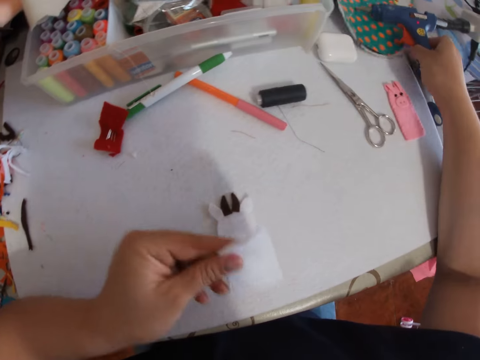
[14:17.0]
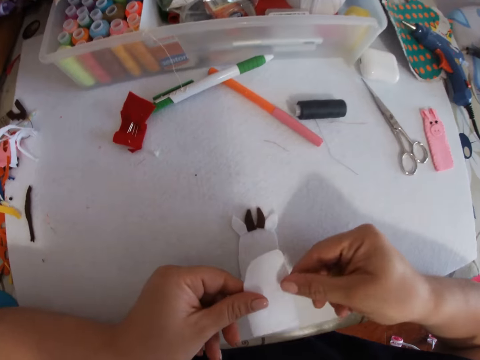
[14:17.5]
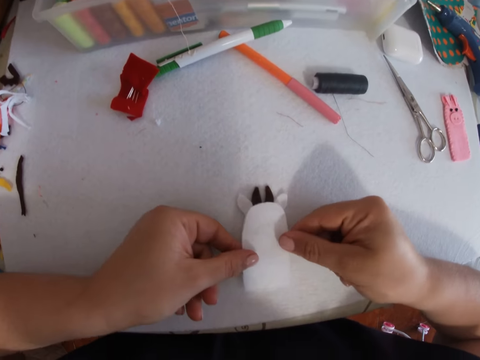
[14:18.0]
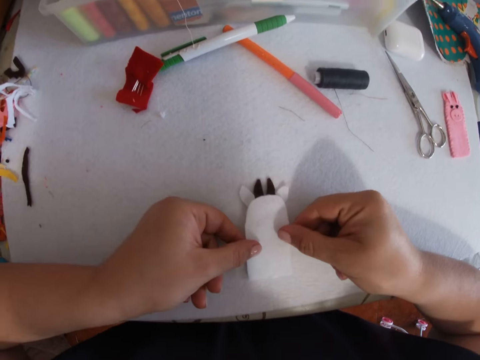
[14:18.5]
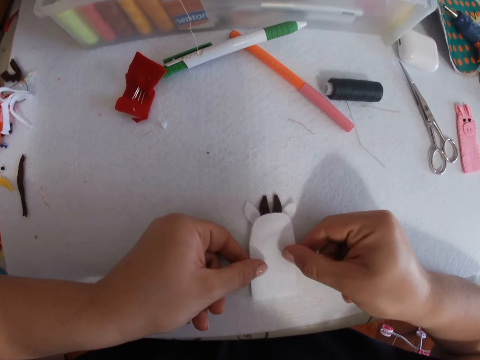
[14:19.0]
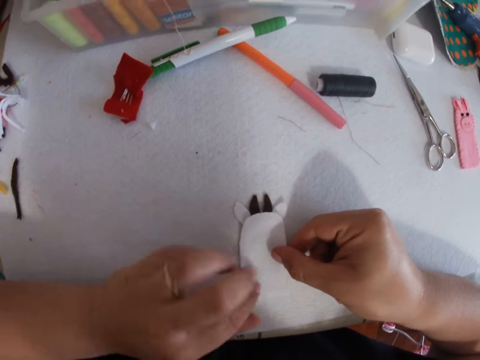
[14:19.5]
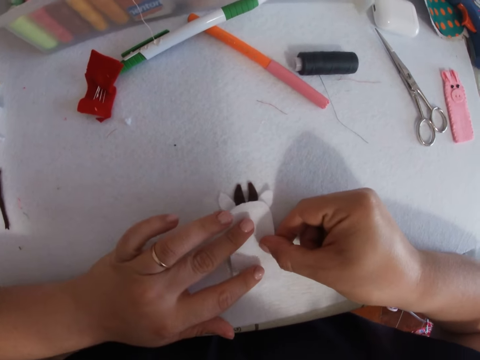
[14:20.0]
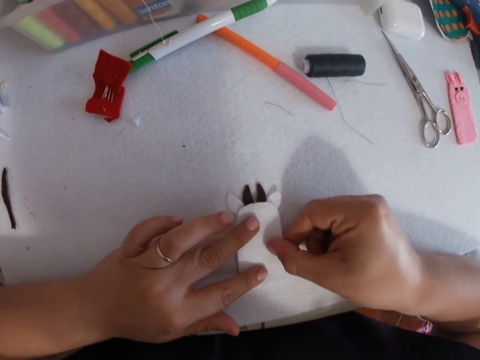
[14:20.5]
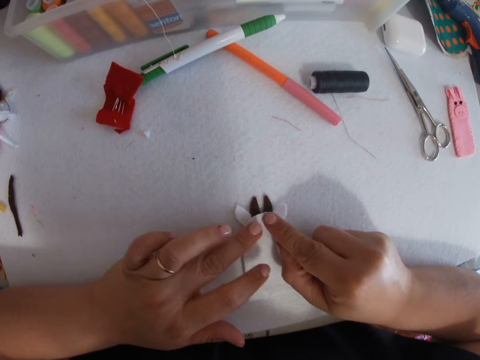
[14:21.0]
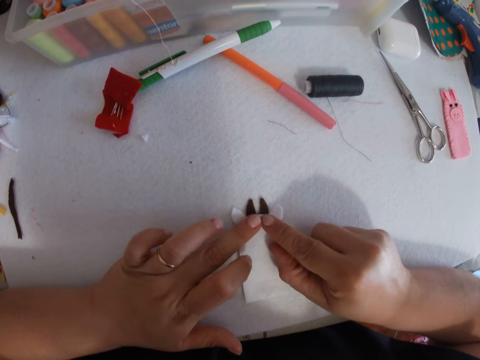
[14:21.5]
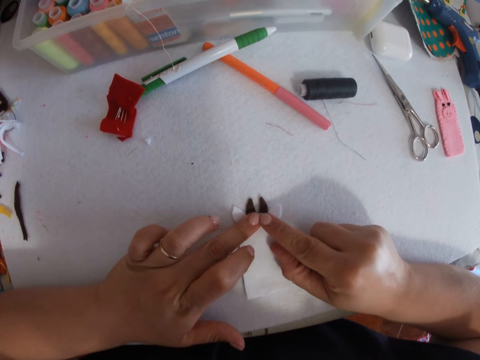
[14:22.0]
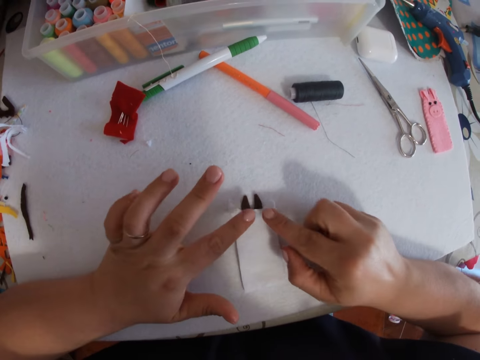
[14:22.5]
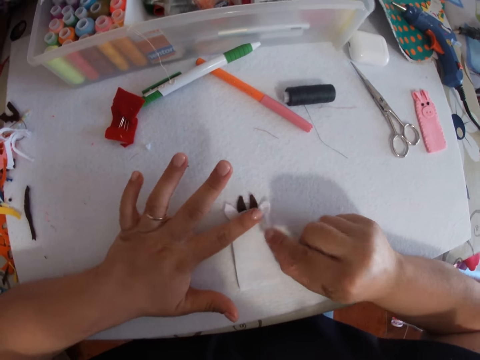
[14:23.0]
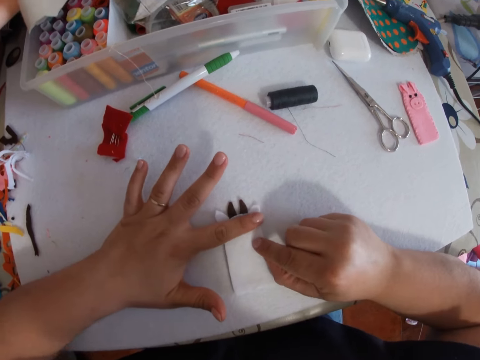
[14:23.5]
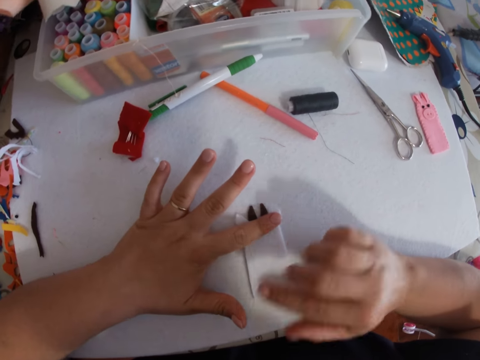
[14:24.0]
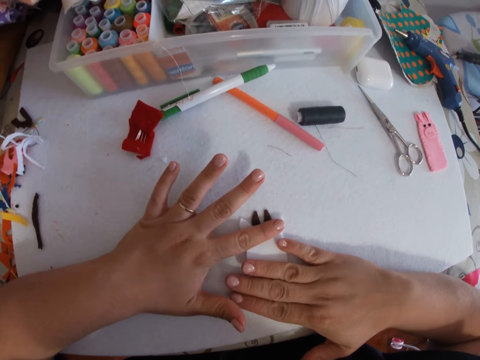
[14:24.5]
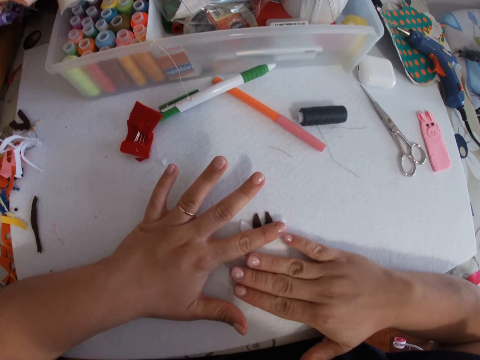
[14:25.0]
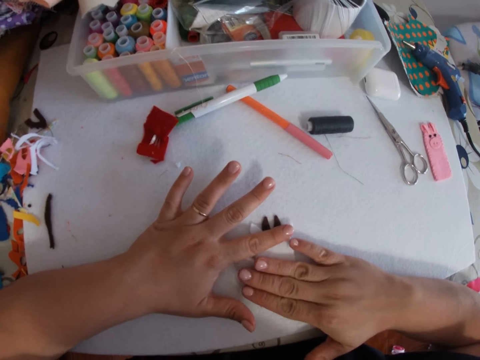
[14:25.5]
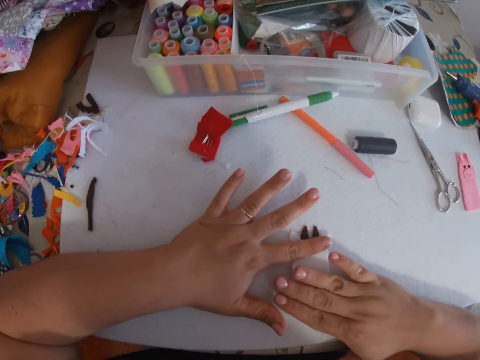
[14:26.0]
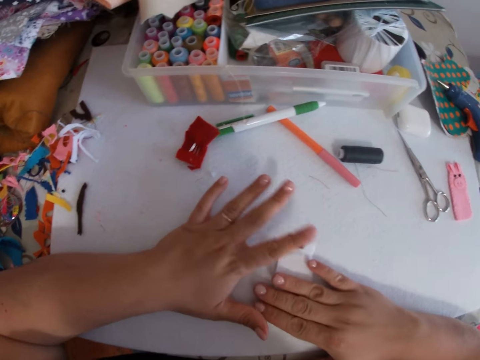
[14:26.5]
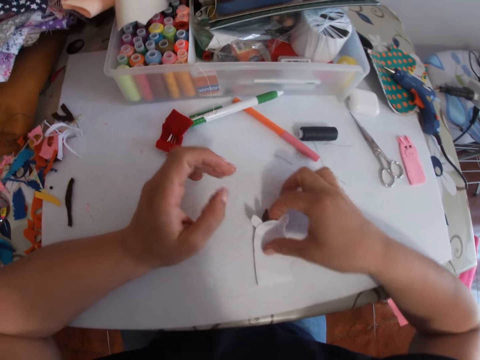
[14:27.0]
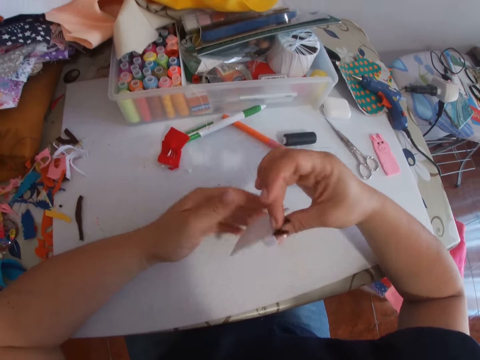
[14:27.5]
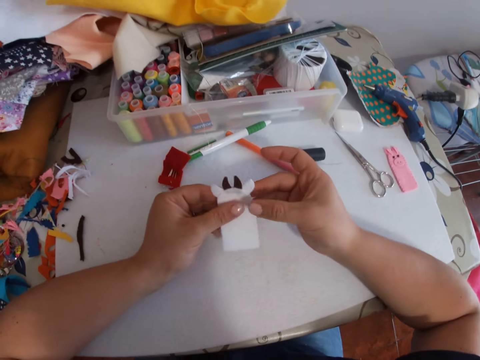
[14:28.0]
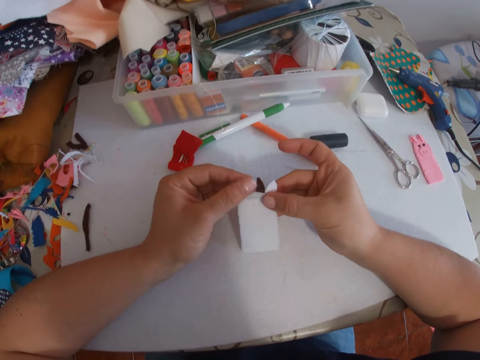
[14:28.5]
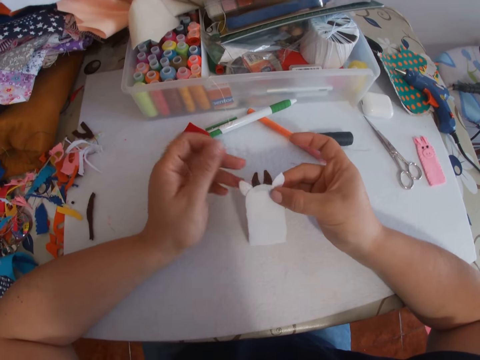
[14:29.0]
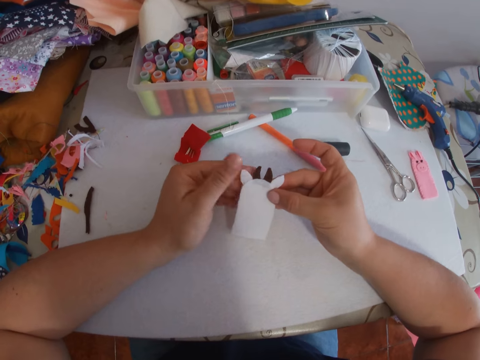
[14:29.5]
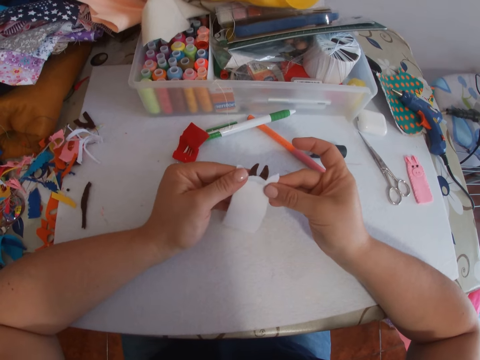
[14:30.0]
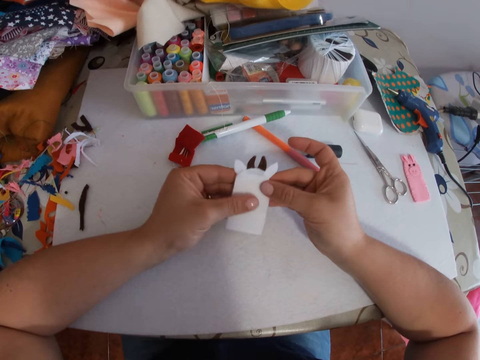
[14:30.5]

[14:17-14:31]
The camera wearer keeps the spray on the right side of the table. She joins the piece of craft on the other piece on the table. She puts her hands on the craft on the table. She hits the craft with her right hand. She takes up the craft from the table. She adjusts the craft.

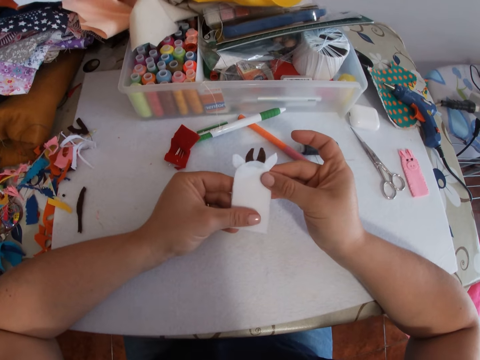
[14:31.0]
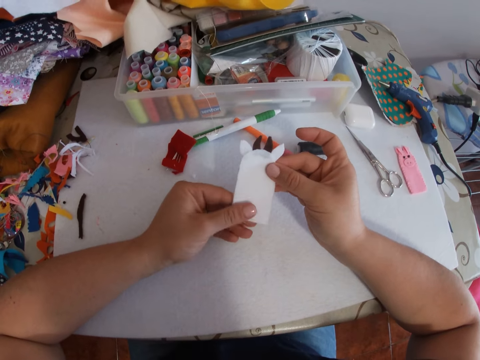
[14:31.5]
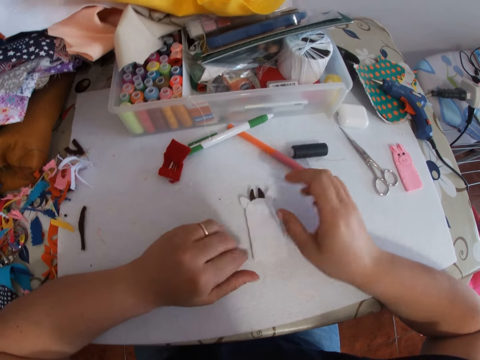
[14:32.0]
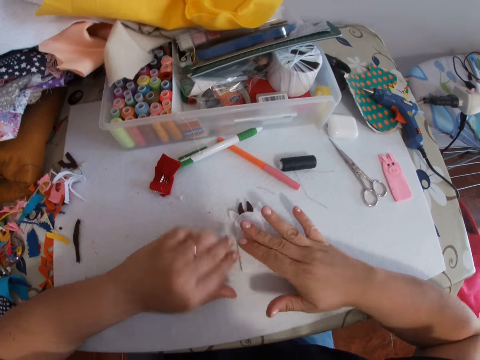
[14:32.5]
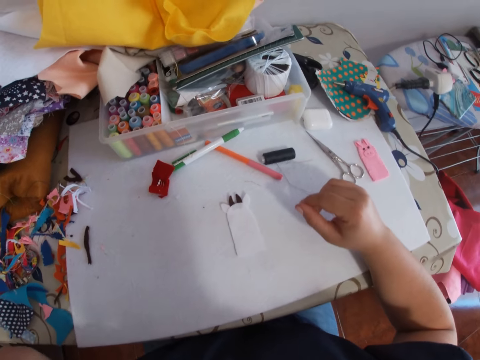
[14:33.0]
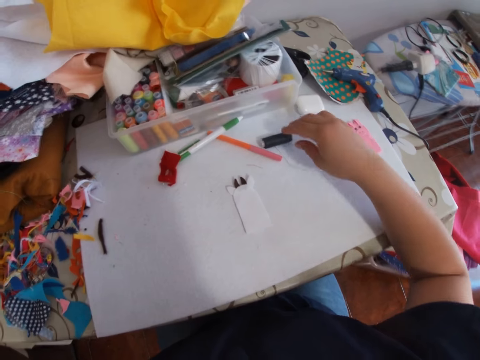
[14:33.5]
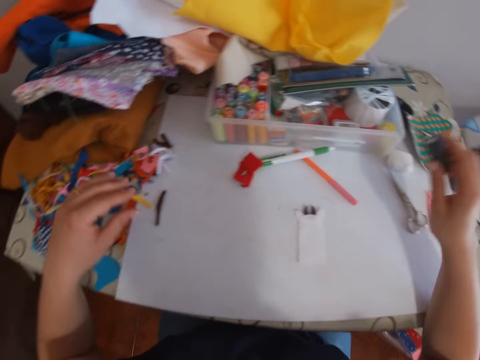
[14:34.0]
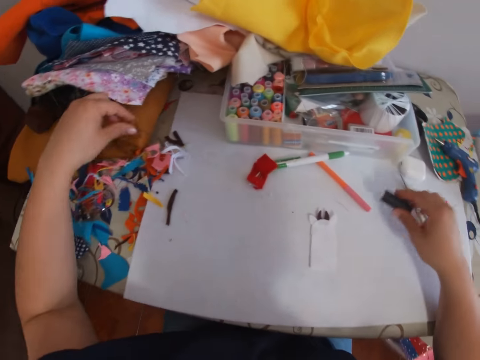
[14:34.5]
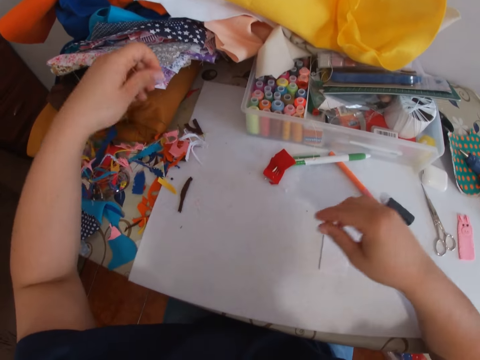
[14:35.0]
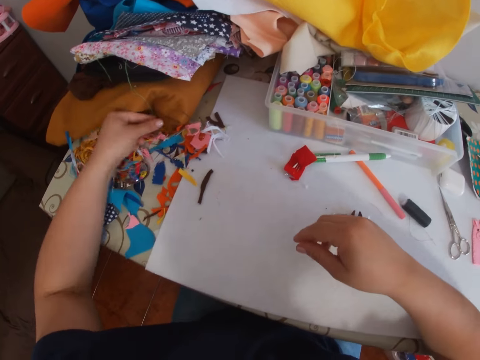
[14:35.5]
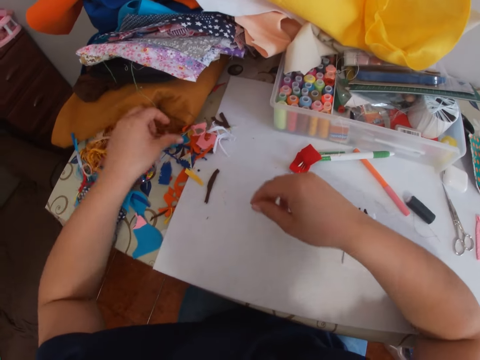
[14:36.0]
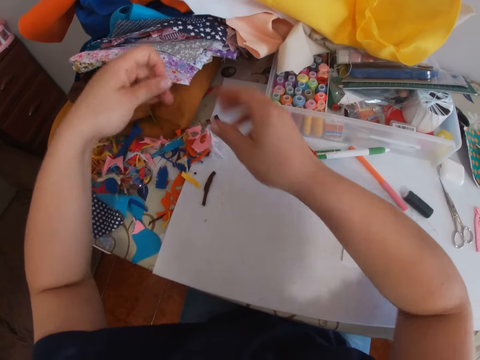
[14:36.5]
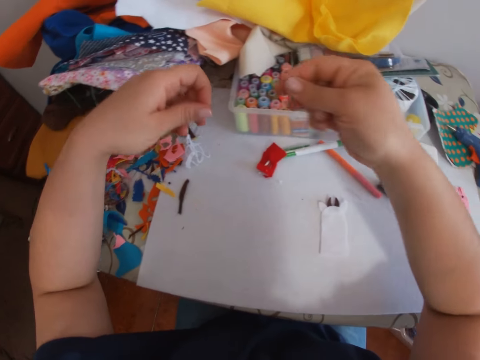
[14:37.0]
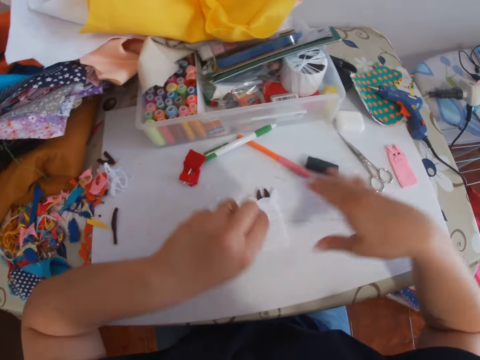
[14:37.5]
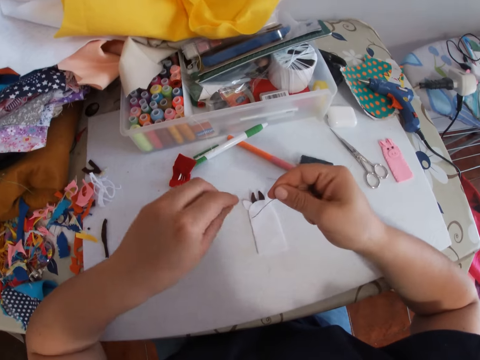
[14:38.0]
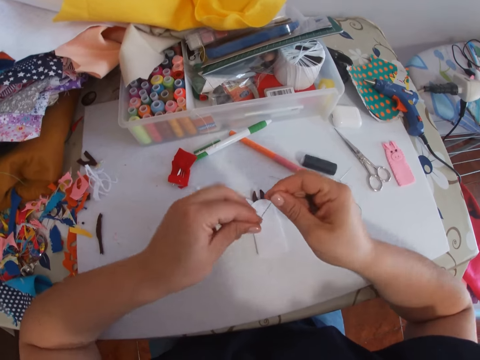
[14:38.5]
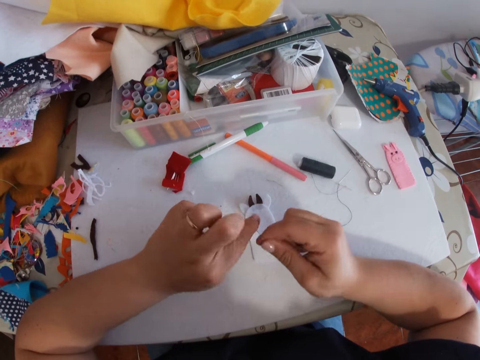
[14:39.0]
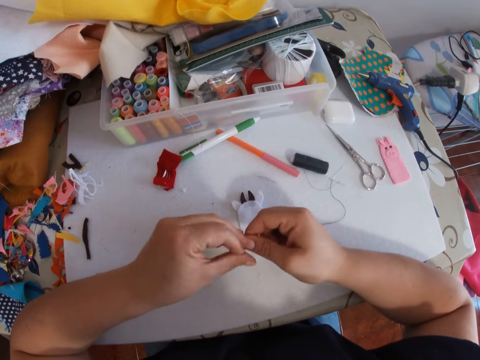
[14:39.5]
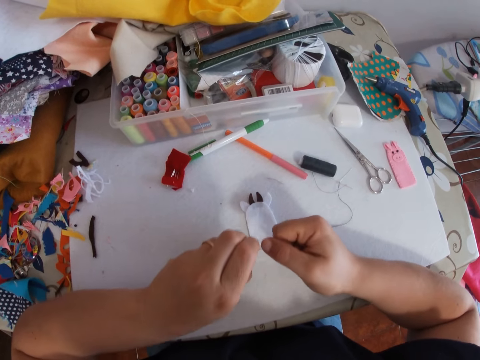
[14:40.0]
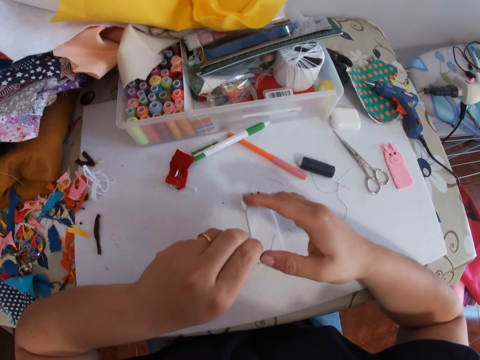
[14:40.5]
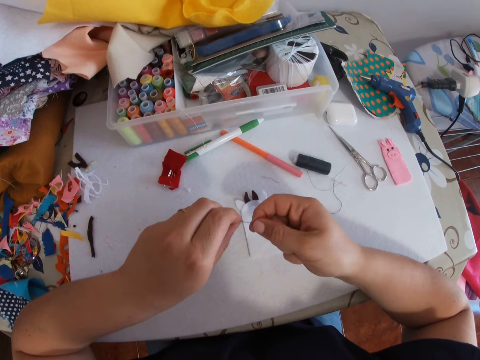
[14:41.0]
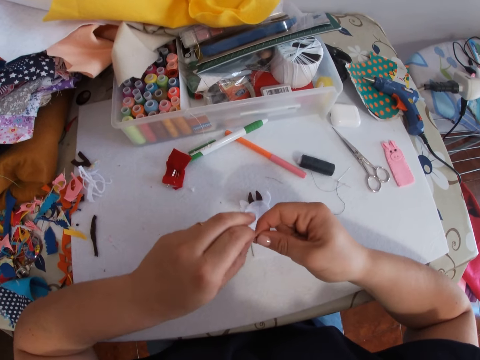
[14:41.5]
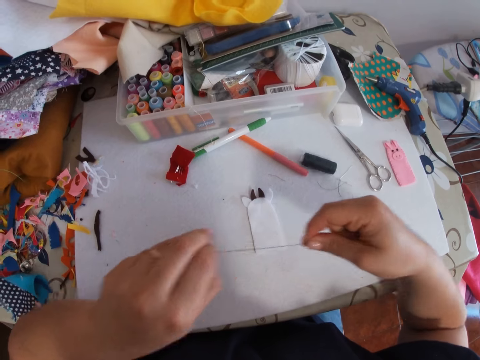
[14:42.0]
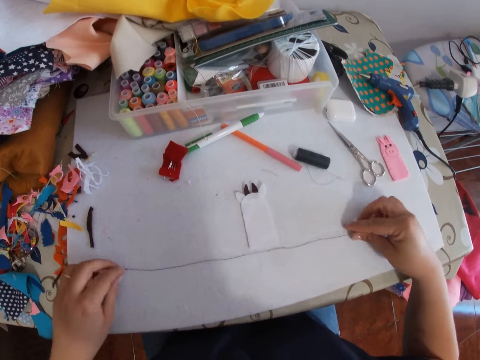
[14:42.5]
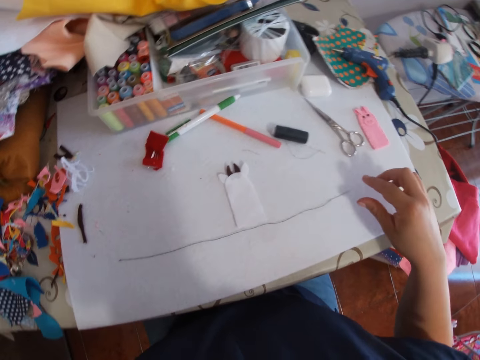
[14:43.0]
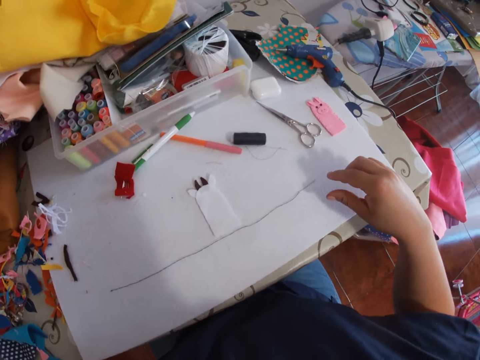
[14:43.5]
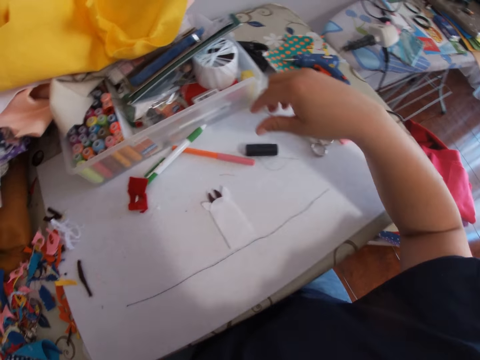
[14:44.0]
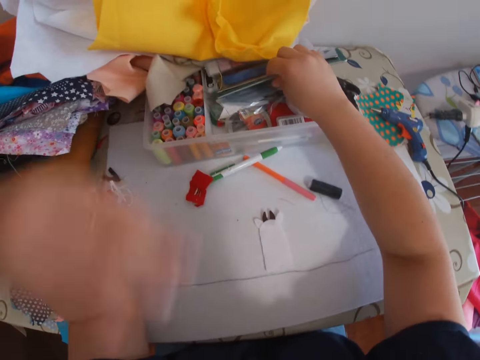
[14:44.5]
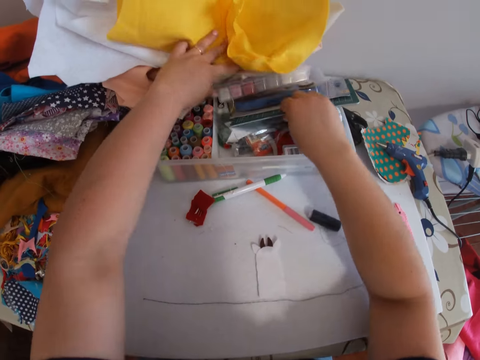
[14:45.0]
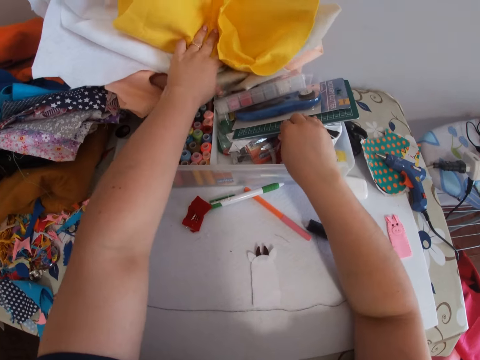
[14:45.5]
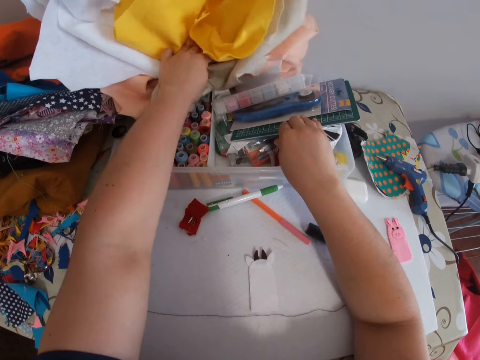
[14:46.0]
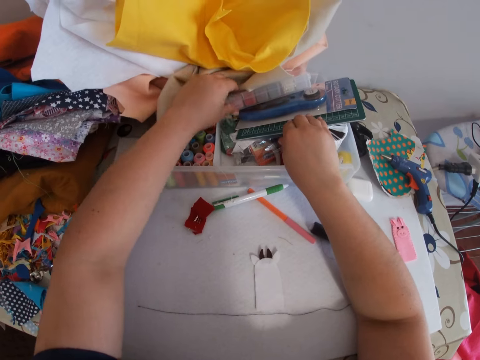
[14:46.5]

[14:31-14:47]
The camera wearer places the craft on the table. She touches the craft with her two hands. She picks up a sewing thread on the right side of the table with her right hand. She drops the thread on the right side of the table. She picks a threaded needle from the left side of the table. She drops the threaded needle on the craft on the table. She ties a knot at the end of the thread. She puts the sewing thread with the needle on the table. She searches a container on the table.
